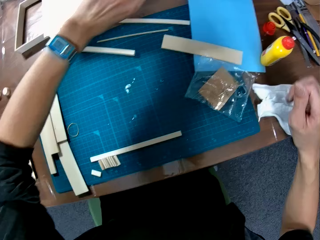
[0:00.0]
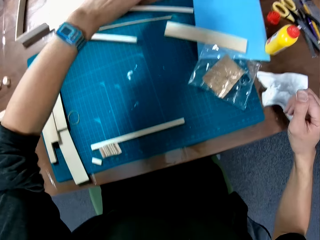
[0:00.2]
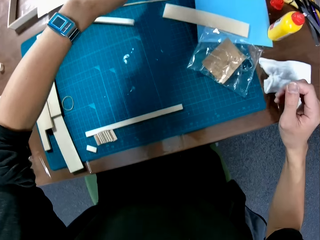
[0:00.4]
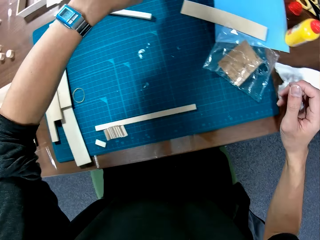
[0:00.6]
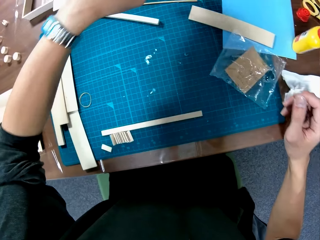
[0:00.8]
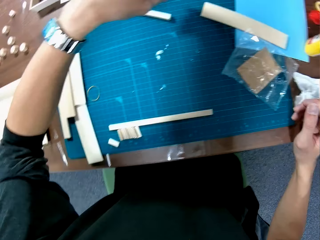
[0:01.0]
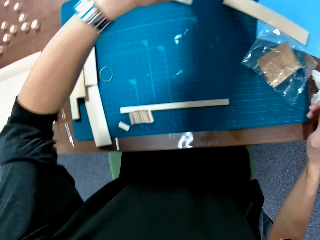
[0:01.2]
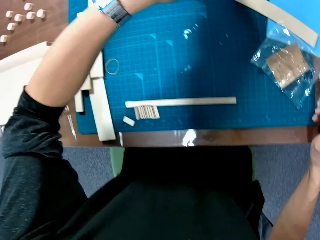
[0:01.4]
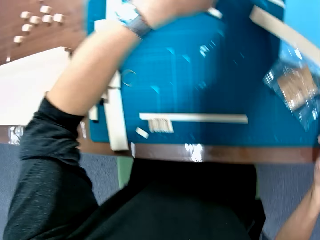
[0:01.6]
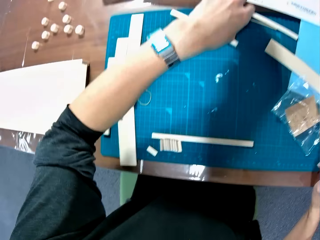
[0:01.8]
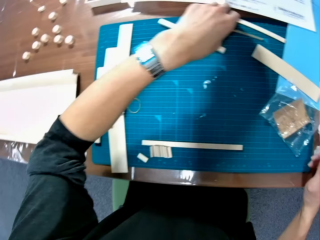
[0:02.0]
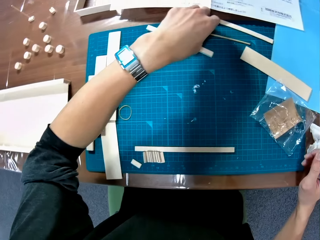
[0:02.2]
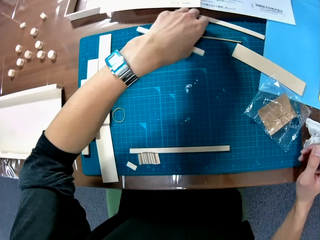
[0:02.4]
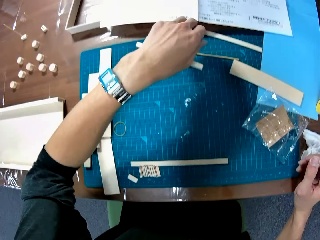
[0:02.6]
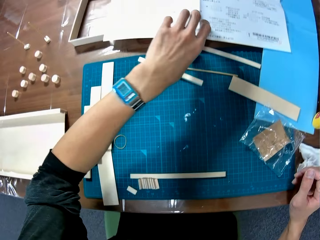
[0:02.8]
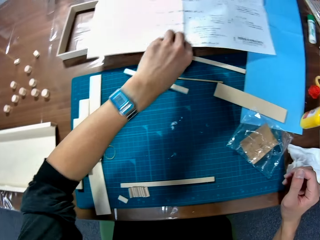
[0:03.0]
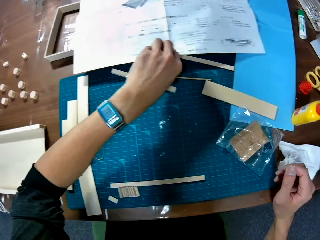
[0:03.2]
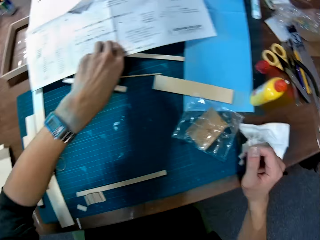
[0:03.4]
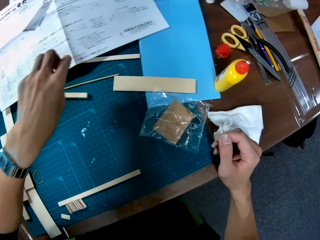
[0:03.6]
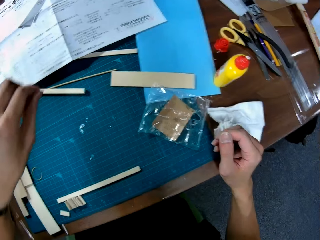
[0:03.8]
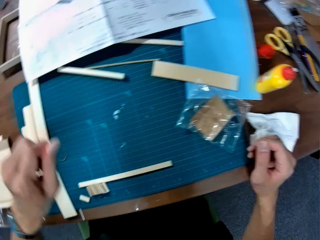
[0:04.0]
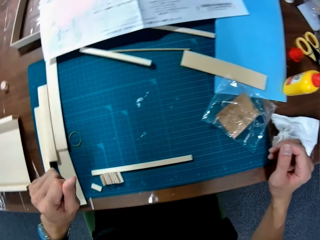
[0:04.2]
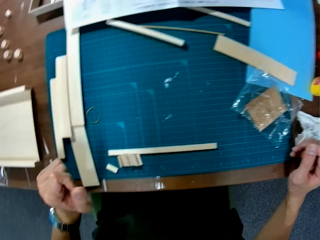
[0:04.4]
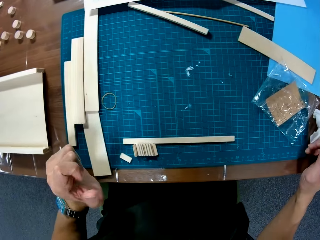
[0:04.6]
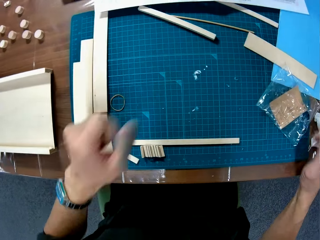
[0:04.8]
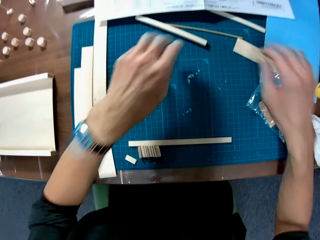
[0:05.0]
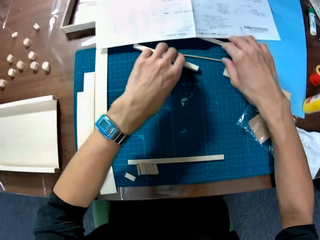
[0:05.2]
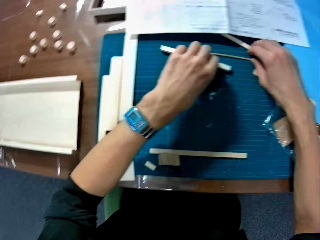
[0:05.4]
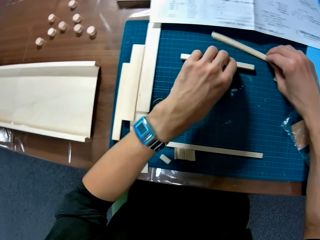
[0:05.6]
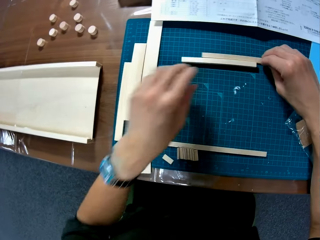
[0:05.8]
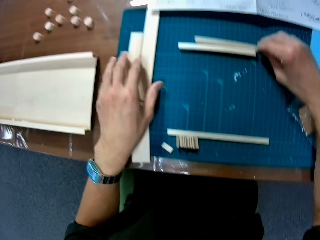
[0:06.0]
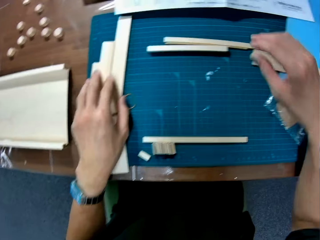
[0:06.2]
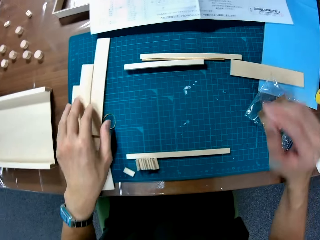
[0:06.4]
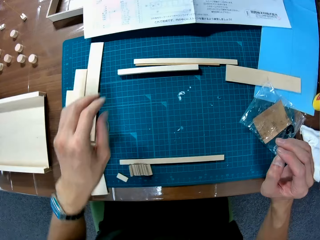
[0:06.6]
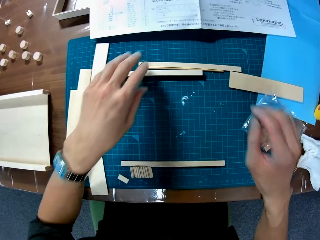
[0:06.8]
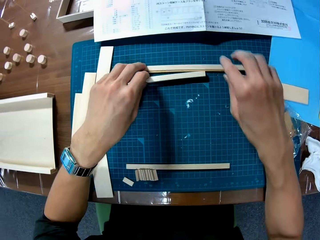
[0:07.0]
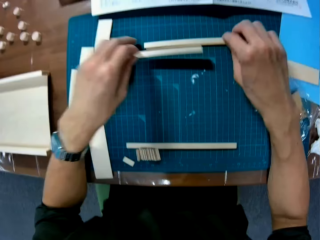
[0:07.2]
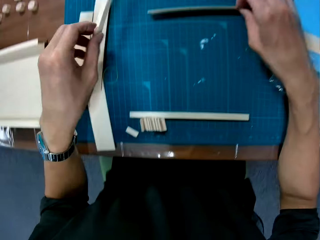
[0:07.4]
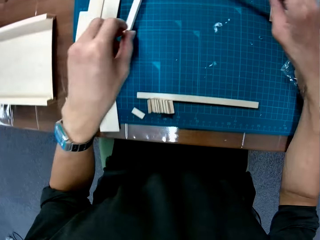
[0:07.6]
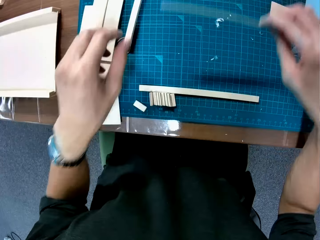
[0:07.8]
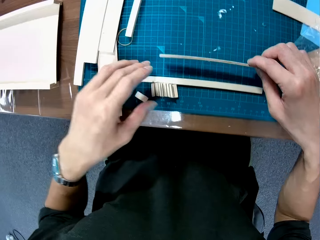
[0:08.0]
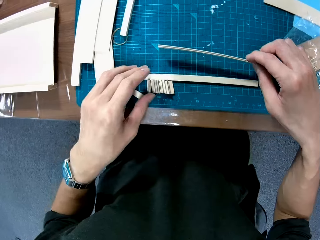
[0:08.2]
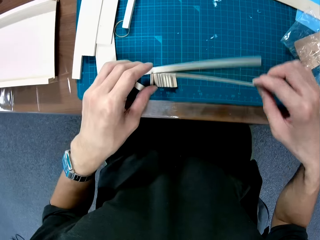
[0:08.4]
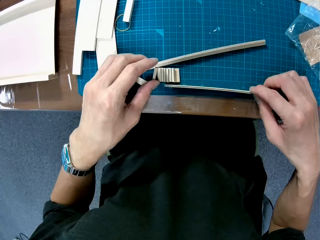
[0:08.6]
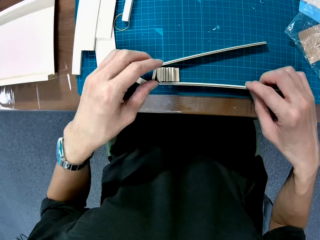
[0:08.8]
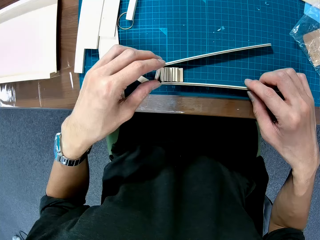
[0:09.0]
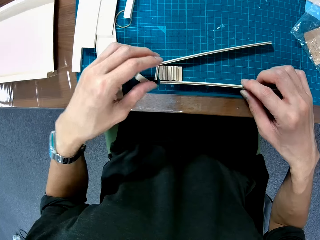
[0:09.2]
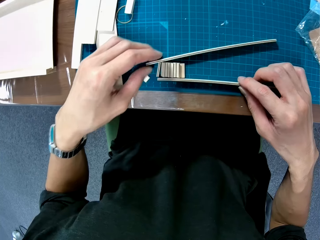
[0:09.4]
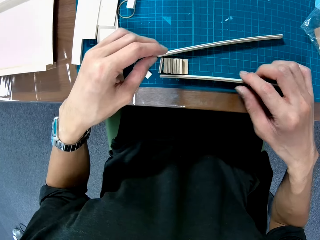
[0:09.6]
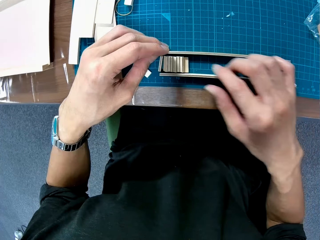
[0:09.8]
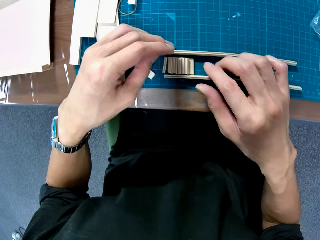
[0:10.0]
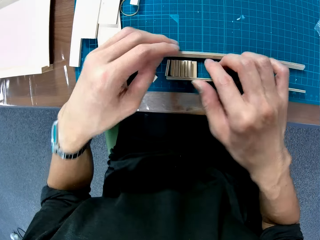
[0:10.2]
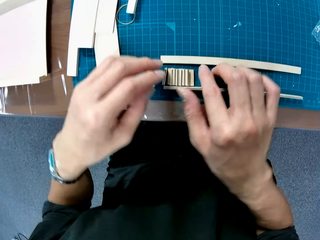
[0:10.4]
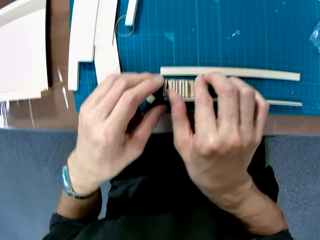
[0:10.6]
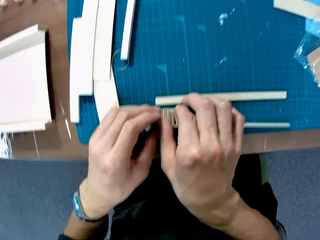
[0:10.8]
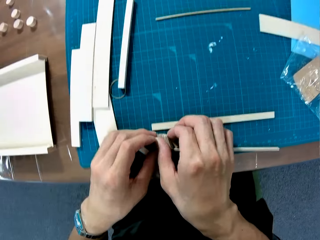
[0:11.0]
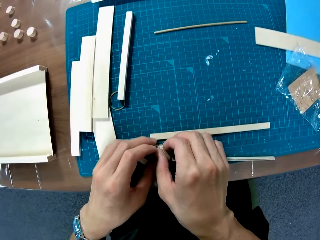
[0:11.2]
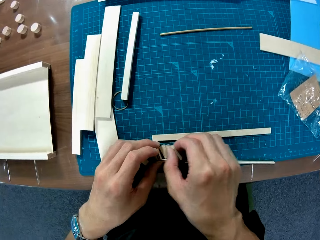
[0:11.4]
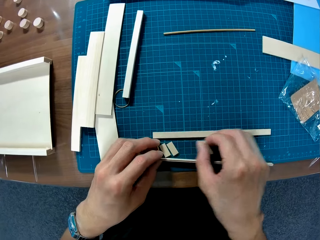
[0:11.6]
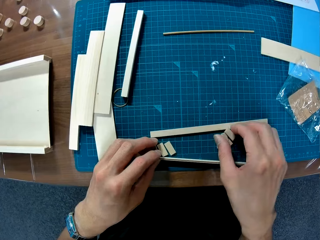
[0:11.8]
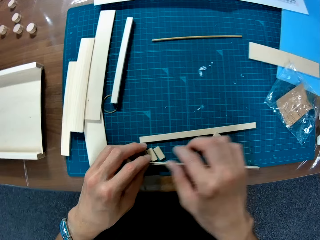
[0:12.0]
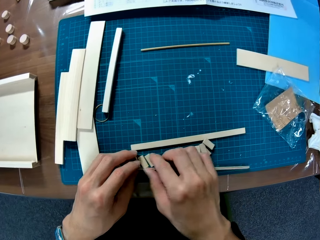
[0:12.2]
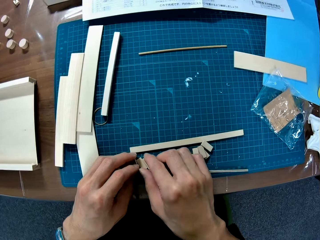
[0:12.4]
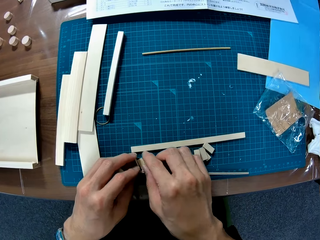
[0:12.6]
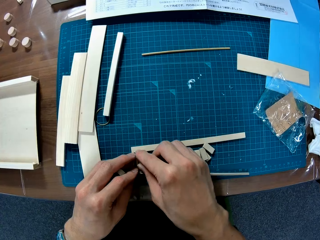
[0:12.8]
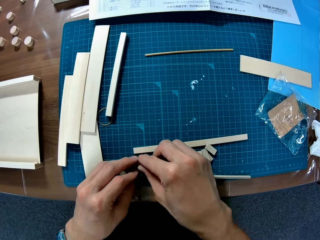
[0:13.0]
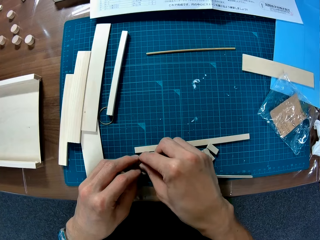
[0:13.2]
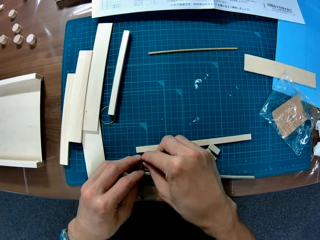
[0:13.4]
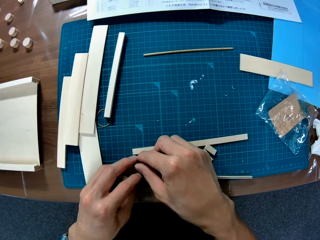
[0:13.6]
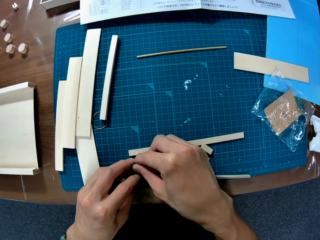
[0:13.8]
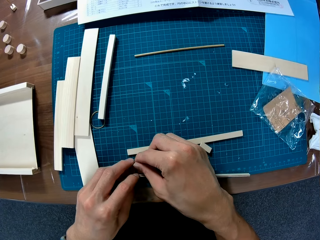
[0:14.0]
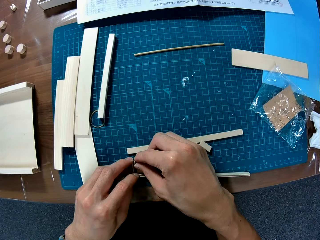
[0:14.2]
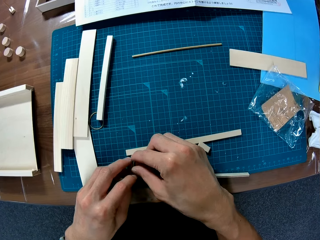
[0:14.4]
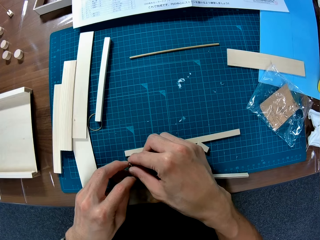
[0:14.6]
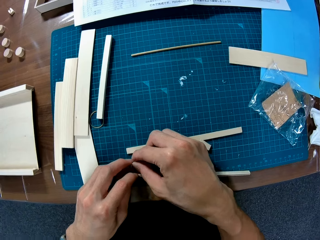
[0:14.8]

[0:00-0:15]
The camera wearer sits on the chair. He picks up the woodcrafts. He moves the pieces of wood on a table with his hand. He moves a manual on the table. He picks up the paper. He picks up the woodcraft. He moves the pieces of wood on the table with his hands. He assembles the pieces of wood on the table.

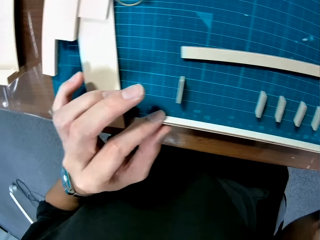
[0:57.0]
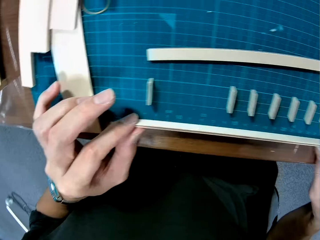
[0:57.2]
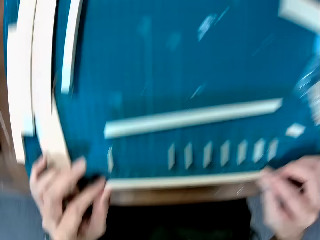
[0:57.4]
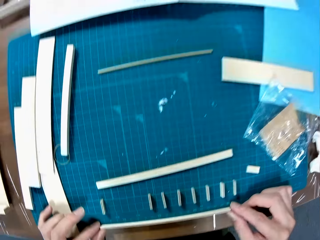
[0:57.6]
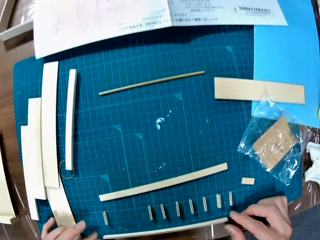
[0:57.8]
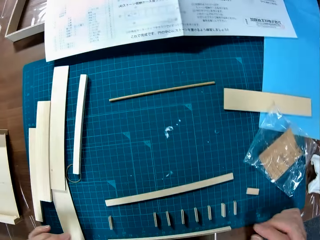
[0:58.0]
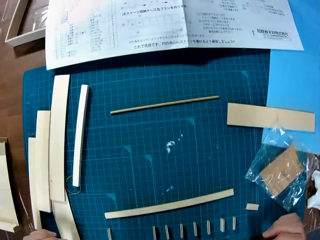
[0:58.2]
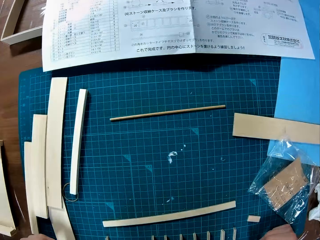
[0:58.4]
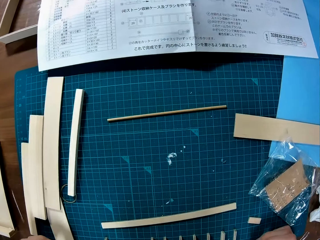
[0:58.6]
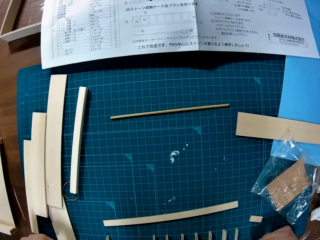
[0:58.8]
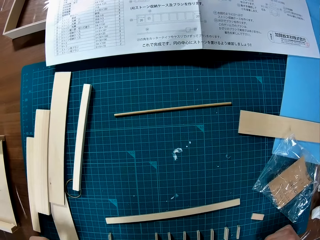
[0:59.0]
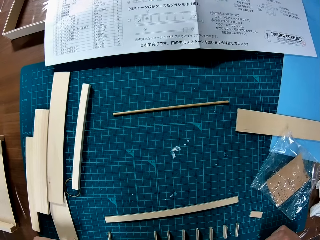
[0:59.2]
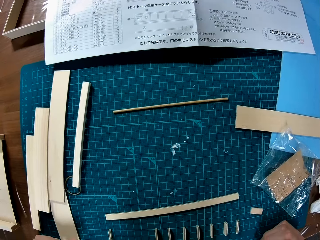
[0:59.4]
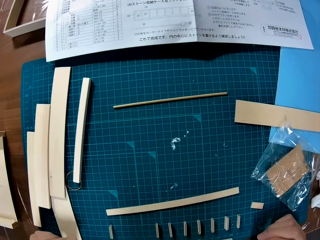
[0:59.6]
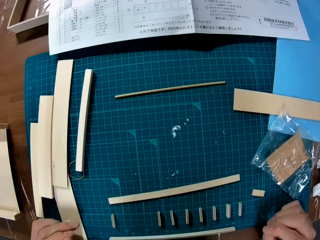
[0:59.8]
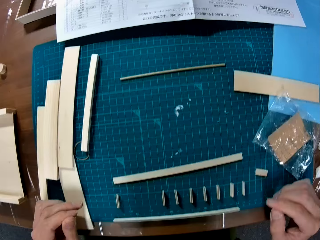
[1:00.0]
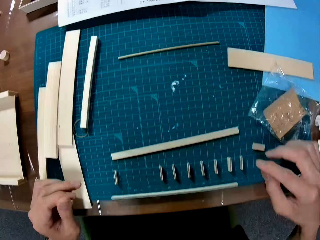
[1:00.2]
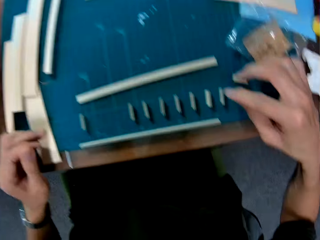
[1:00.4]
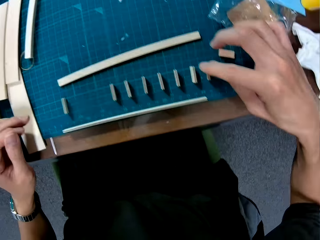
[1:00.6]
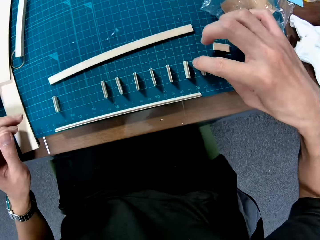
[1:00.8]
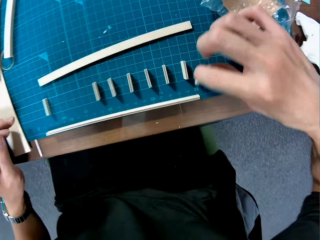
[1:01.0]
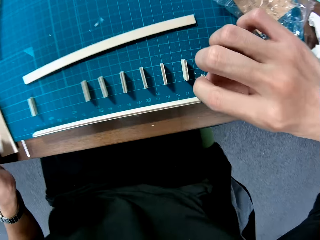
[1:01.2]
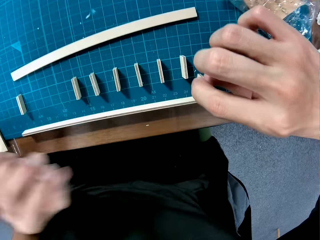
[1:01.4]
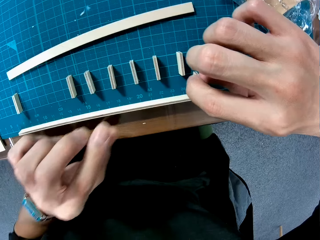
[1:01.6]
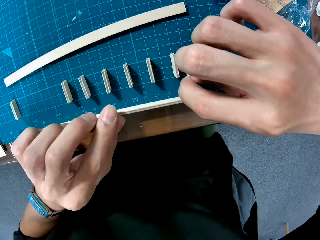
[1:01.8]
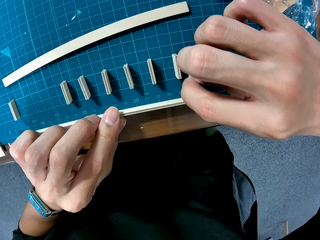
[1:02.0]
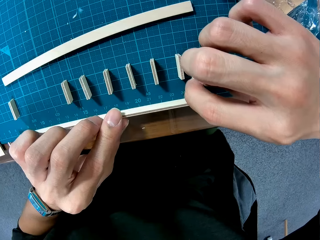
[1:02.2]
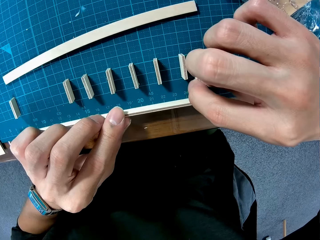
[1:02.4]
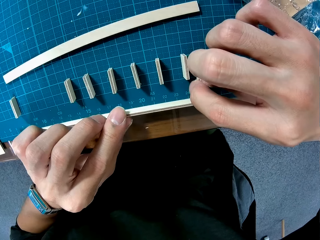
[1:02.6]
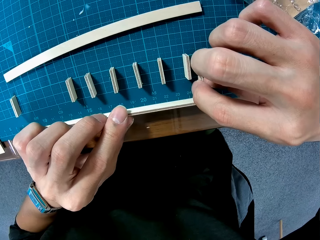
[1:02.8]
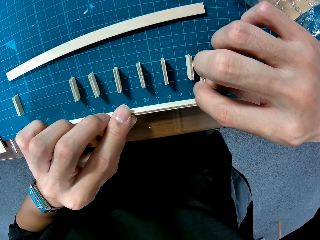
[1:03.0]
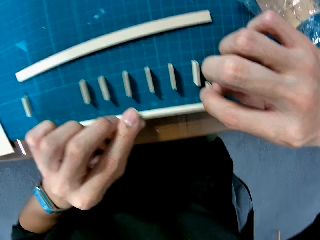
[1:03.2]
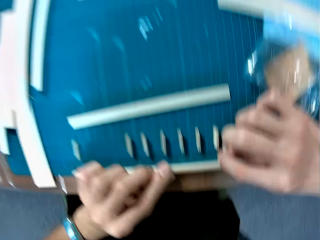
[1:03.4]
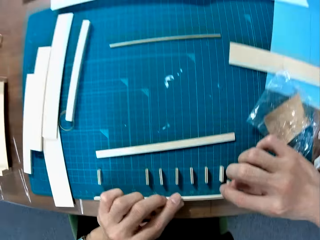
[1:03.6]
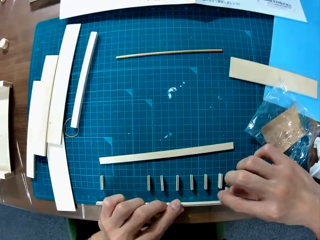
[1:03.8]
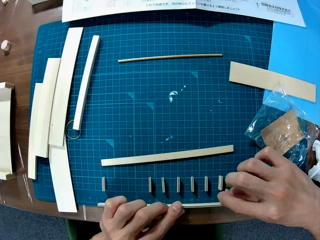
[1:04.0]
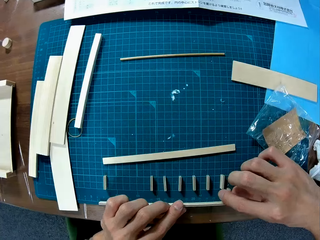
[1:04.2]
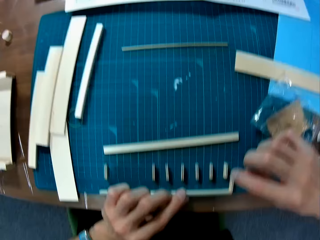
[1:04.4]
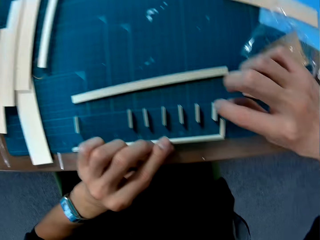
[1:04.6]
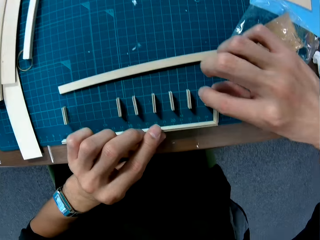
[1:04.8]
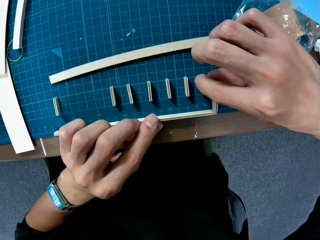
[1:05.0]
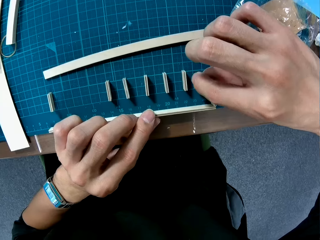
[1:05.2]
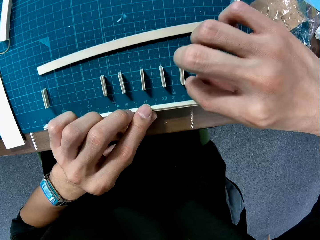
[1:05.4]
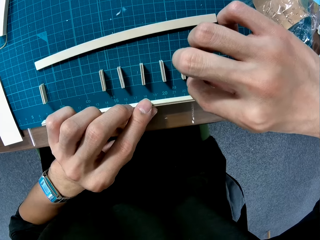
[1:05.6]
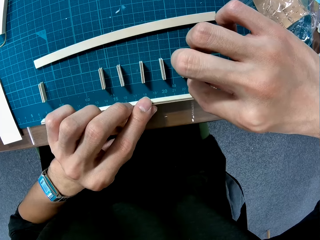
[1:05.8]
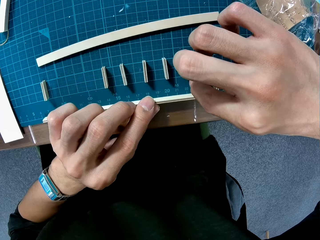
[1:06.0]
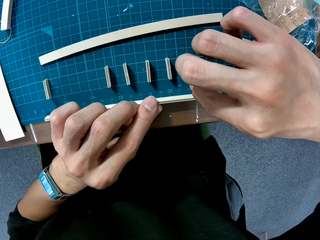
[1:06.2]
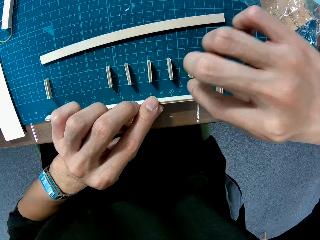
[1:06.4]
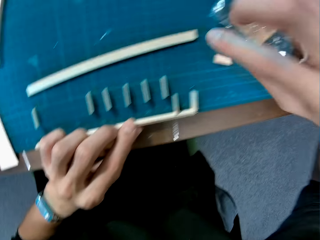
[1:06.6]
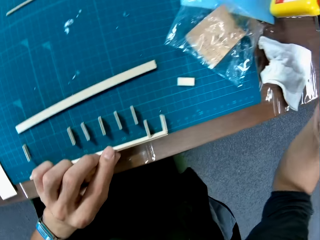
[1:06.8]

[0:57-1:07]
The camera wearer reads the paper. They assemble the woodcrafts.
